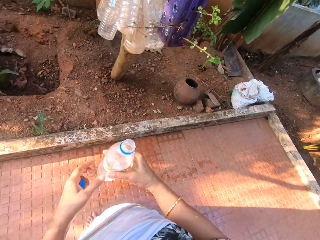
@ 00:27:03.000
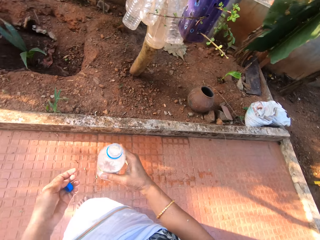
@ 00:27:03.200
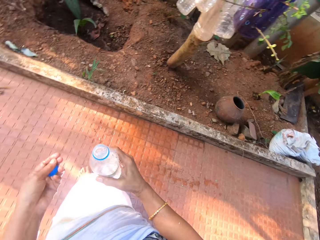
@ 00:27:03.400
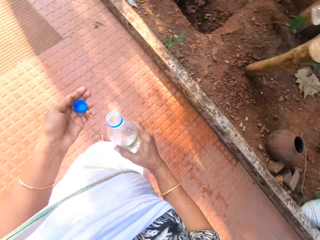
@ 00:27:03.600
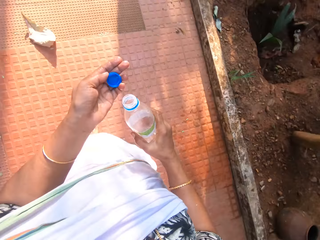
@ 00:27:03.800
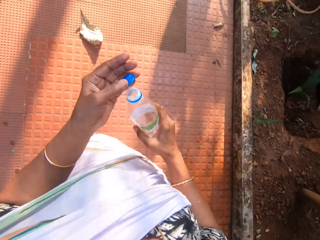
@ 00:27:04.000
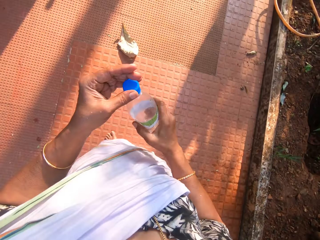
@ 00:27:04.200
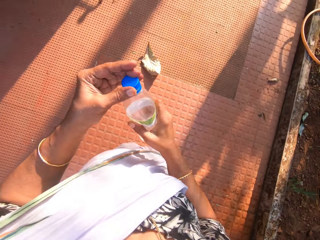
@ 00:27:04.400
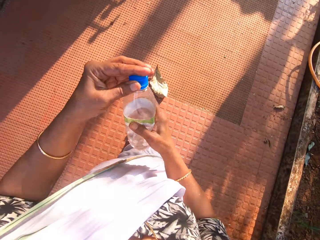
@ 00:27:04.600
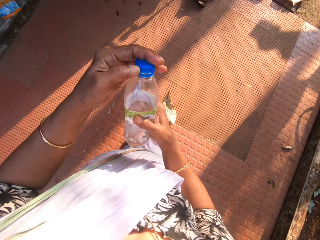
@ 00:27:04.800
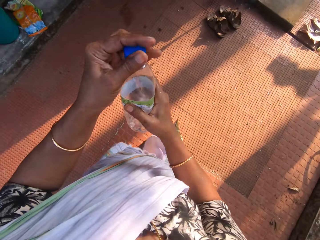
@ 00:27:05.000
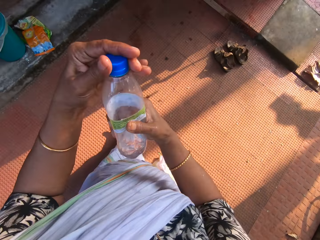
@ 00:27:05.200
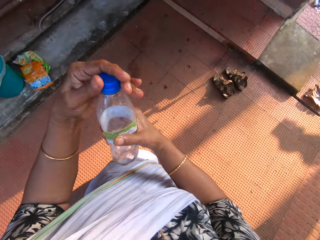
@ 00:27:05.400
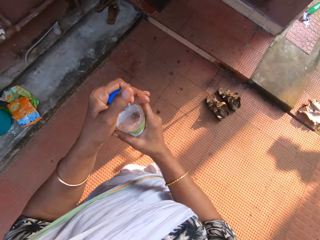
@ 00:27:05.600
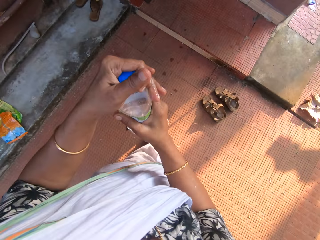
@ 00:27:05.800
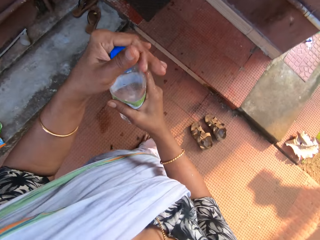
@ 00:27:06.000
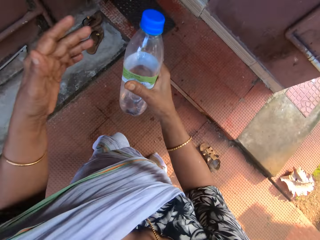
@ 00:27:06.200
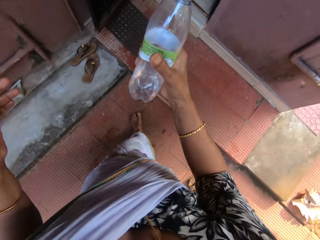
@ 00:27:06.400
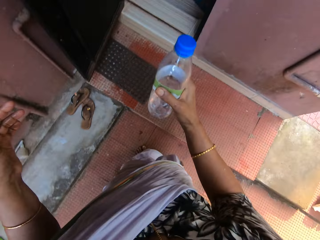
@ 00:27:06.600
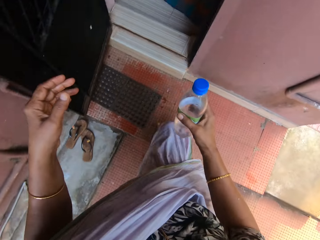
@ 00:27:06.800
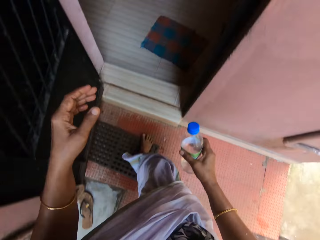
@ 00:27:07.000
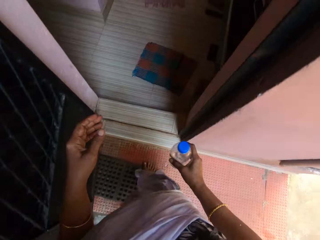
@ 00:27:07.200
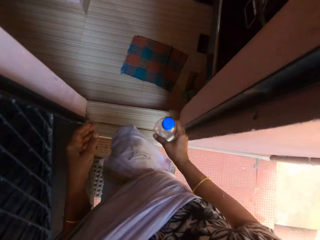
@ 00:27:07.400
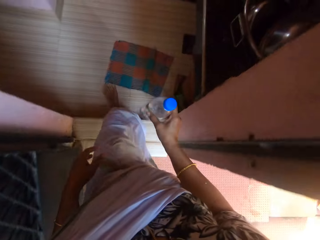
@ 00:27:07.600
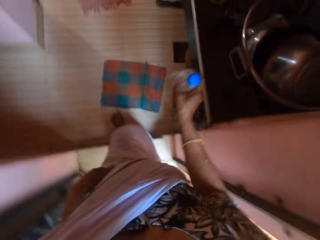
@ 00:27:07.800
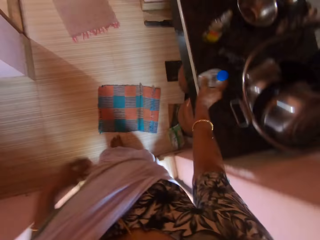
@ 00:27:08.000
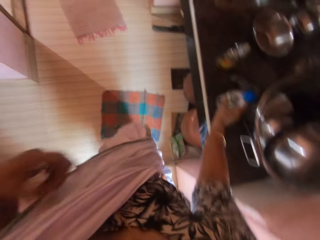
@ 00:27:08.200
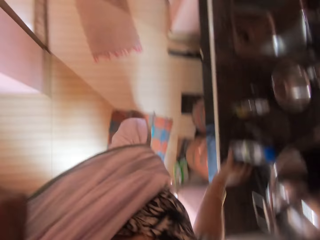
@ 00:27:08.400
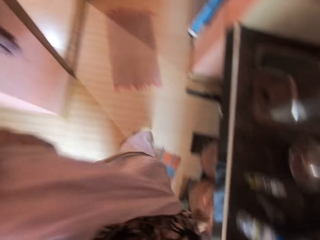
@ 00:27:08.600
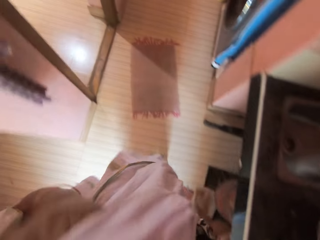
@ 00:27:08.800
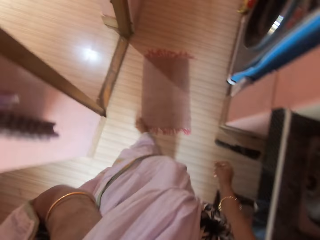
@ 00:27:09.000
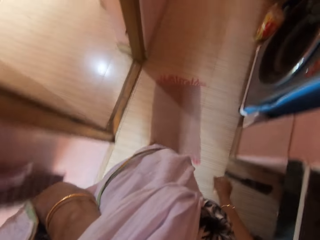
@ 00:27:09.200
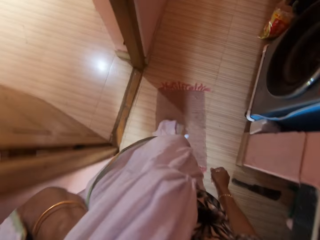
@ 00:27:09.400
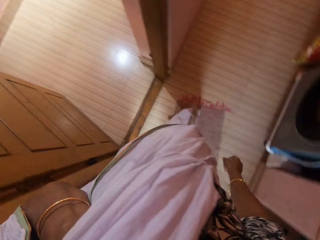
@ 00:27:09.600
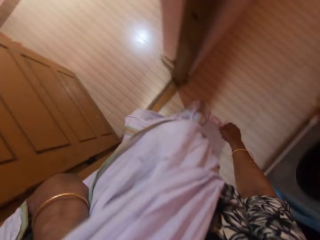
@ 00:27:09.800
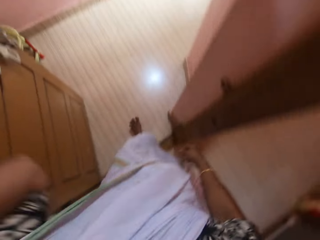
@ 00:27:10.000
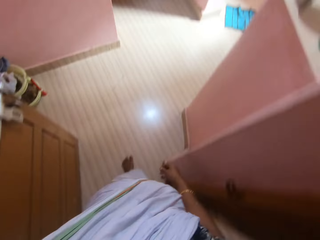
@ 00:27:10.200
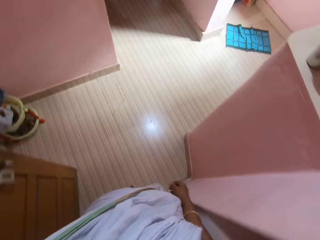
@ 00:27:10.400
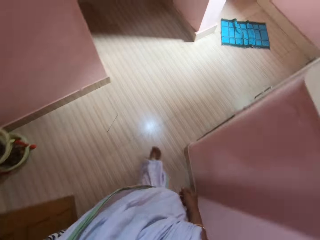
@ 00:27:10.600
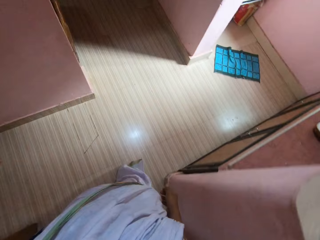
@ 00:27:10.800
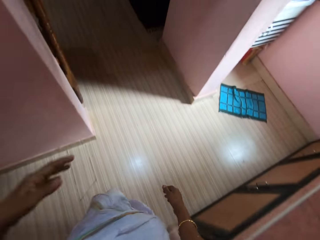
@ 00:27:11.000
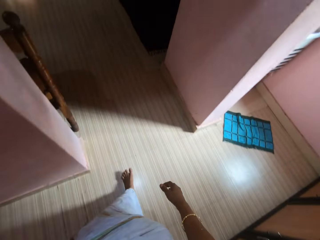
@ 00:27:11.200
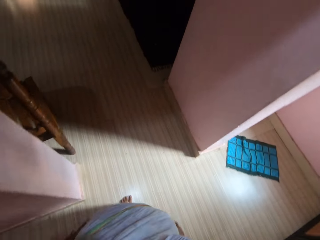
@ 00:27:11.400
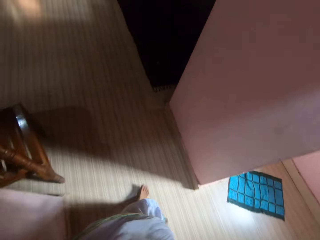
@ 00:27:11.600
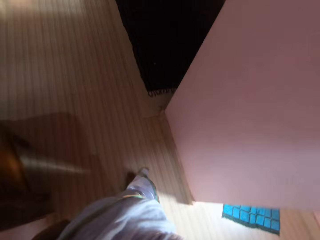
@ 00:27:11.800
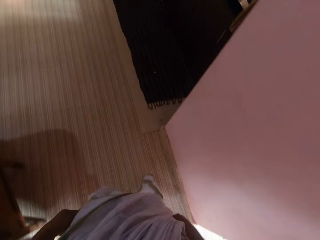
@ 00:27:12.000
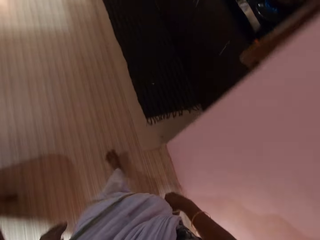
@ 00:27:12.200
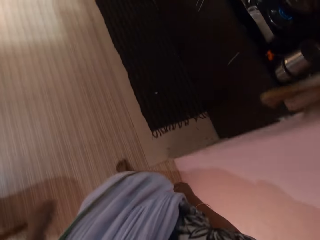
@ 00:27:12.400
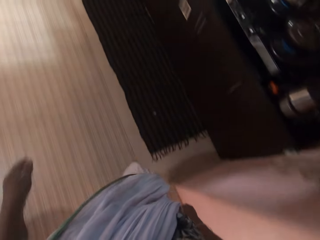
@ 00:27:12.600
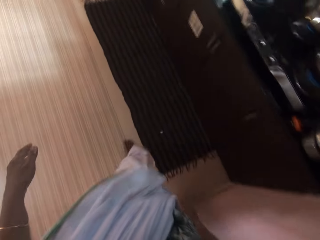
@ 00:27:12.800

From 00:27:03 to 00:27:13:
The camera wearer holds the bottle with her right hand. She walks inside the house and covers the bottle with a lid in her left hand. She closes the tap. She drops the bottle on the counter top with her right hand. She walks to a shelf.

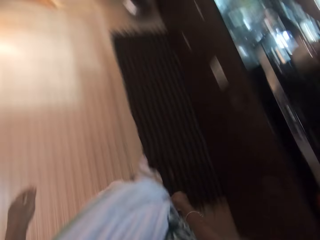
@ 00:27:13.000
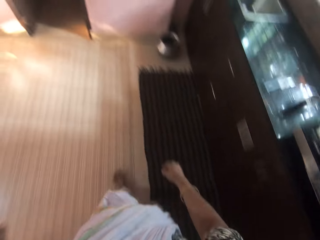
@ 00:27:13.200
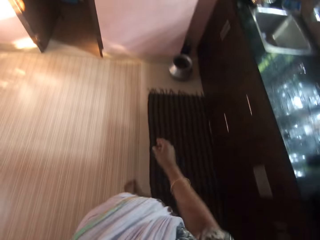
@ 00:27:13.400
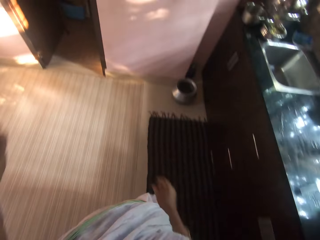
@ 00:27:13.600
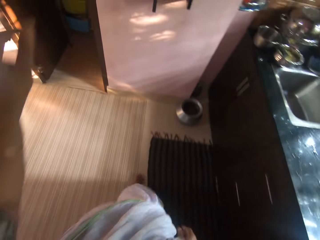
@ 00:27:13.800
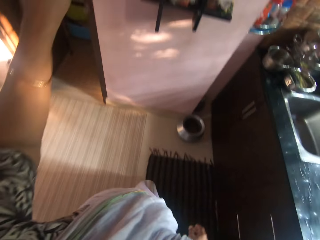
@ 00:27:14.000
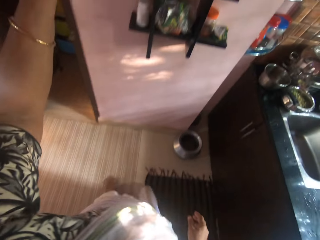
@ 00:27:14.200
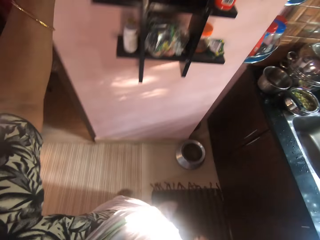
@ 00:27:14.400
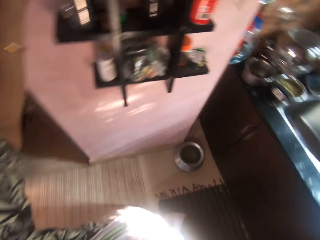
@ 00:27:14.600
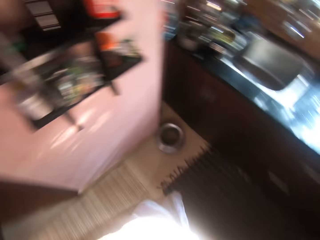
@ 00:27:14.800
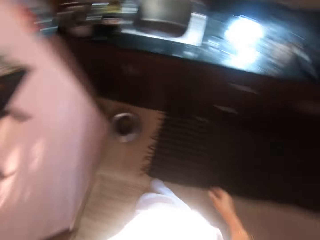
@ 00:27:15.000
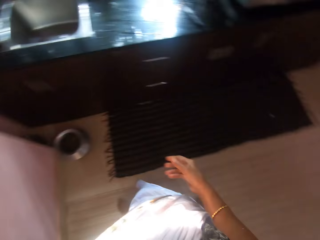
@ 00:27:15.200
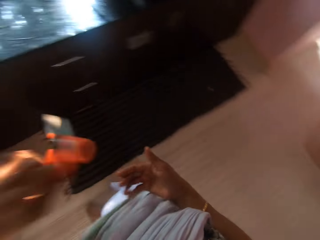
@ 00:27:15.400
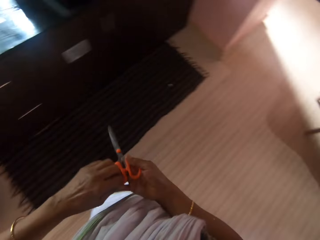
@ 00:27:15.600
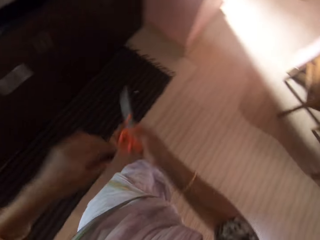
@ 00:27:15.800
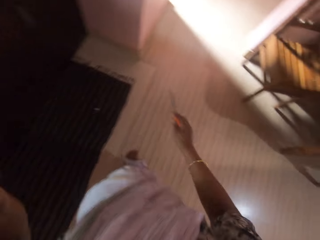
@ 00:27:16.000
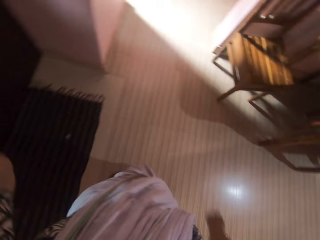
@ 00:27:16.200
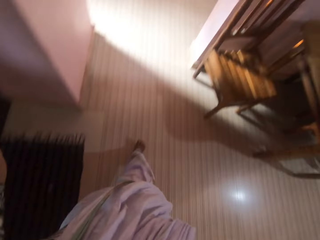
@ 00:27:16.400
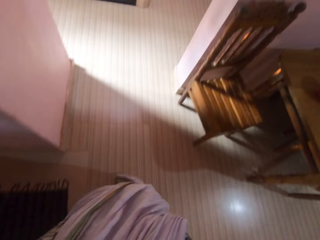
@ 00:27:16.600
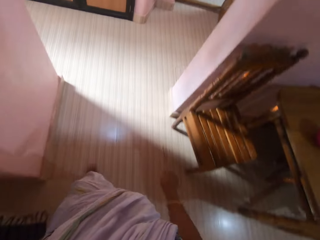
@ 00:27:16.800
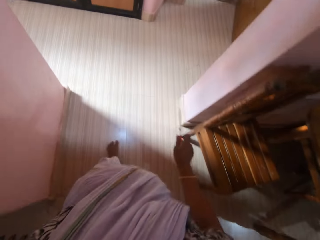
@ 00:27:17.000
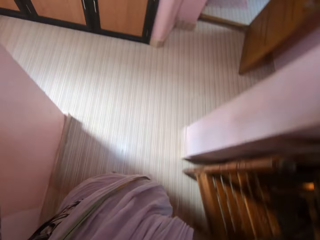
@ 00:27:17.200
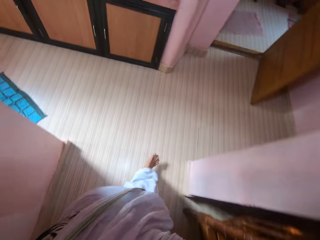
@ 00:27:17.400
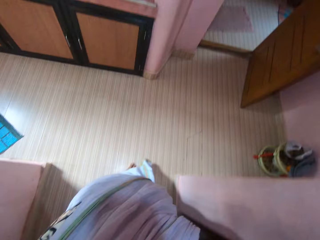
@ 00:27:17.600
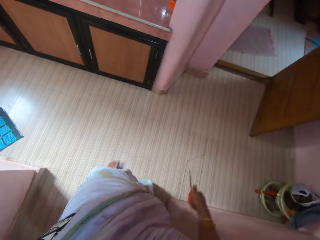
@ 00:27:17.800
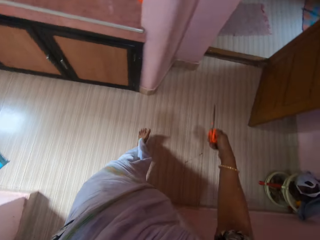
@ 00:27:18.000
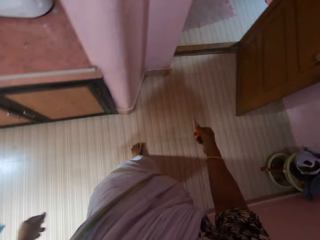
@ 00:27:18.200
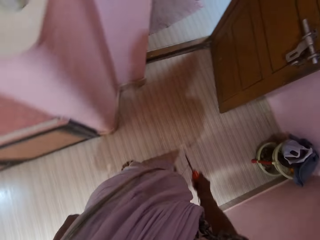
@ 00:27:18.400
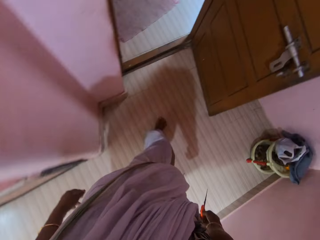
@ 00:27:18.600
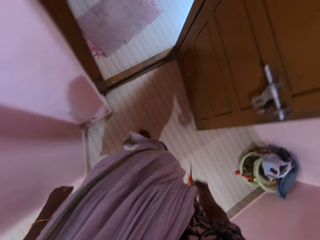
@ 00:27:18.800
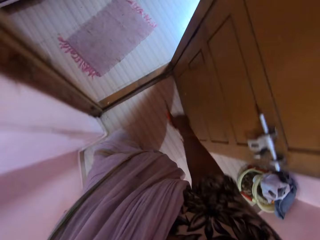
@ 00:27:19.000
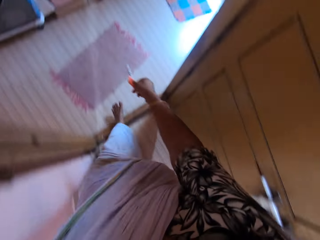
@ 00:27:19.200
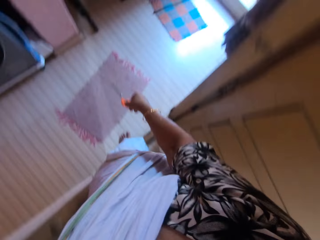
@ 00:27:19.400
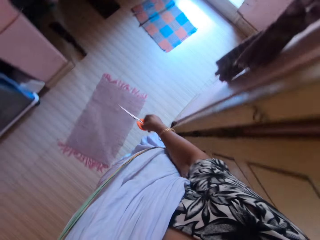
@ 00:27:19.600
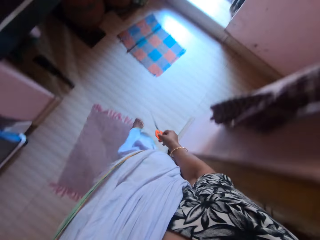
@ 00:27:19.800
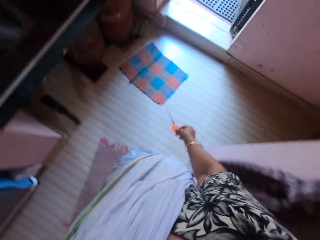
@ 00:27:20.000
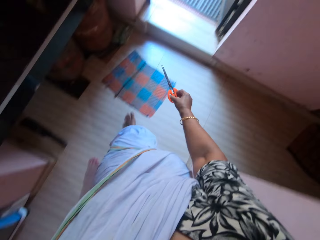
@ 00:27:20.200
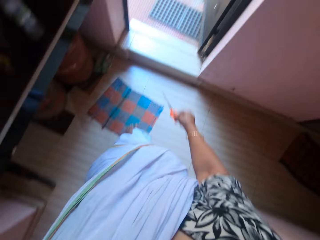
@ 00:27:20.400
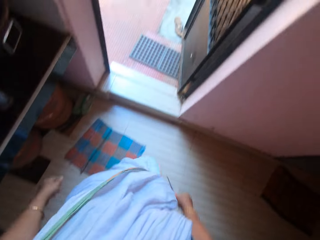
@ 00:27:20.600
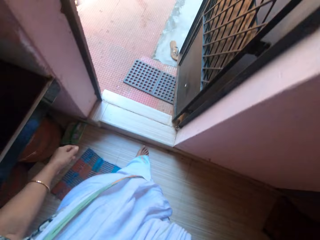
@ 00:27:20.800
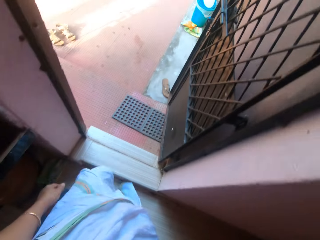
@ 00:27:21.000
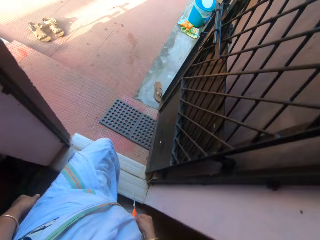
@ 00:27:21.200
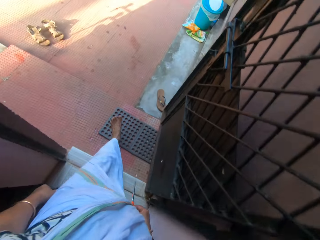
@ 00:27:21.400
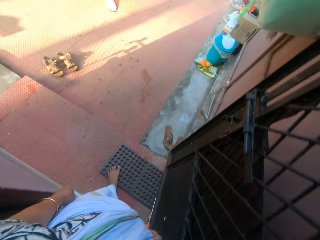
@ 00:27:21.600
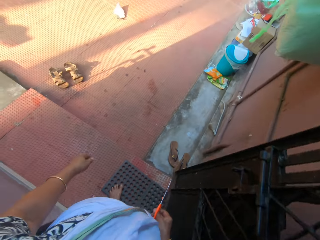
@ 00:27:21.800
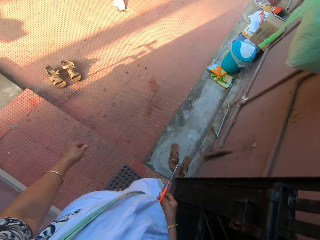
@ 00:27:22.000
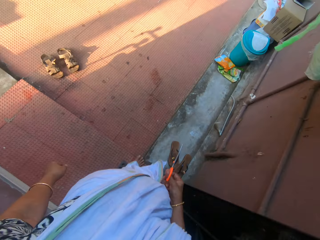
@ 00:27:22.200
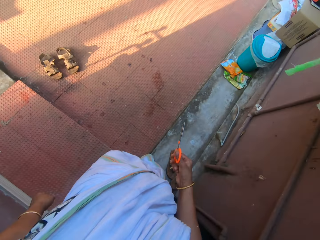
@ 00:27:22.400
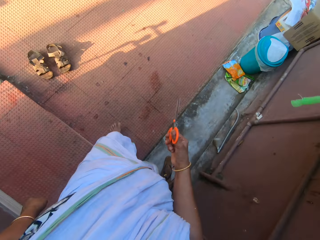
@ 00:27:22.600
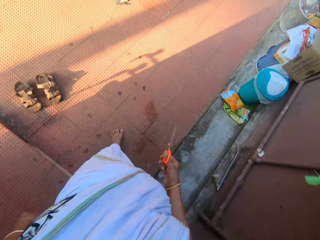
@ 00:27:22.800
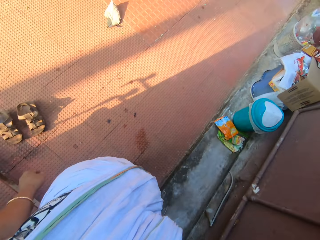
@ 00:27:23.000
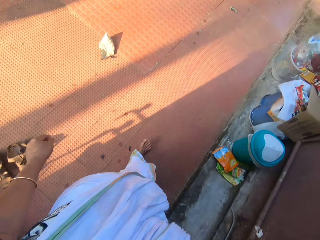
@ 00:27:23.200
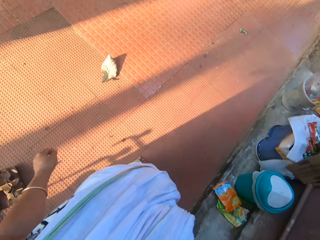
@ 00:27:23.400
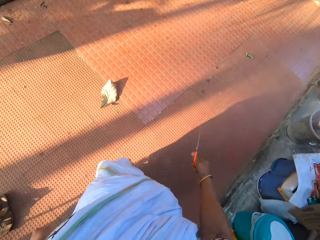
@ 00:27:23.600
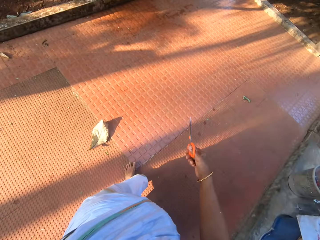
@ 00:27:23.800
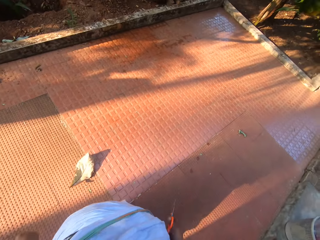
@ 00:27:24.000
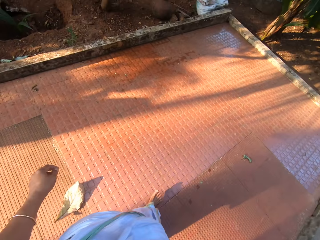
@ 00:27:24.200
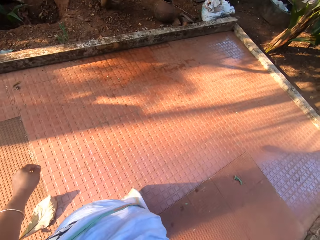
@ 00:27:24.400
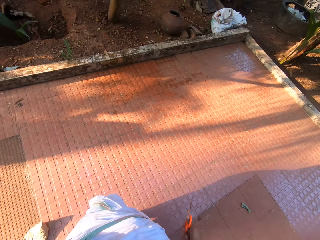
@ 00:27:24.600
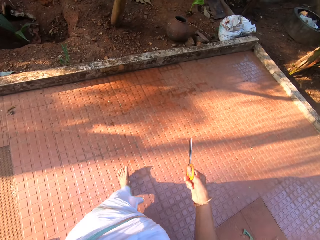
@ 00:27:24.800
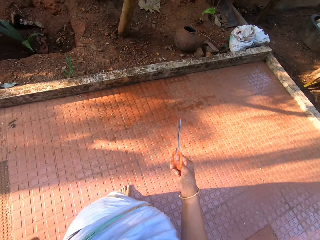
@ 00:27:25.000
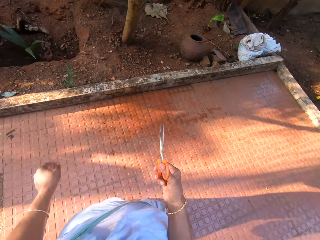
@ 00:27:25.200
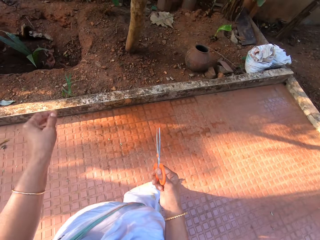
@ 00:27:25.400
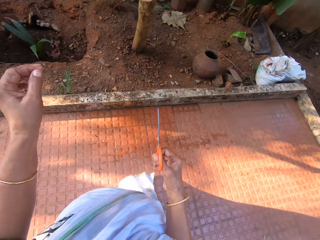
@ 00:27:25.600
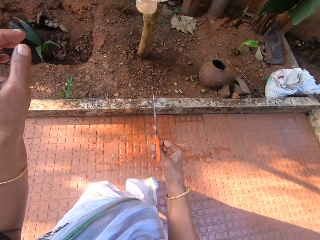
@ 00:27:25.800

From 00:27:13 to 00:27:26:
The camera wearer picks up a scissors from the shelf with her left hand. She passes the scissors to her right hand from her left hand. She walks out of the kitchen into a room. She walks from the room to the backyard with the scissors in her right hand.
